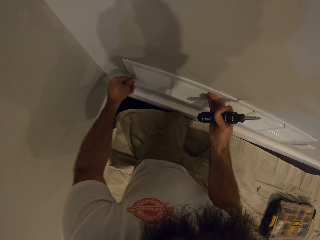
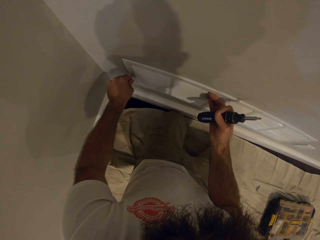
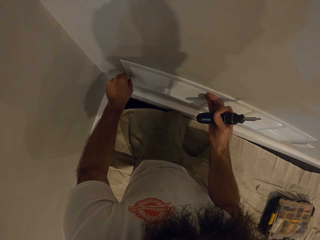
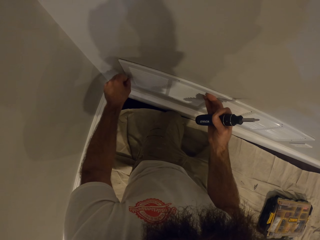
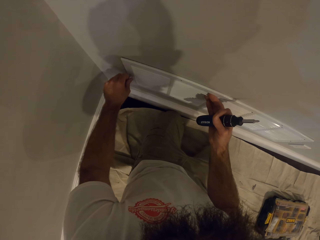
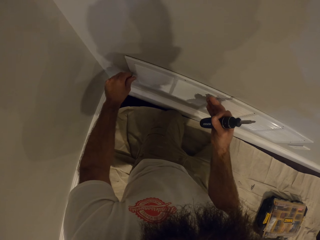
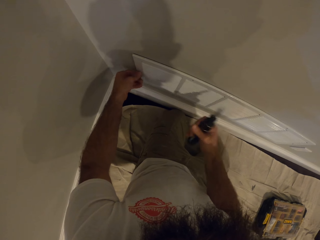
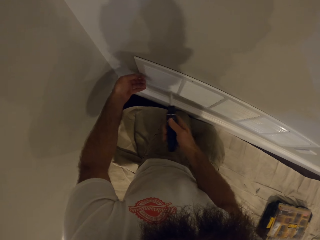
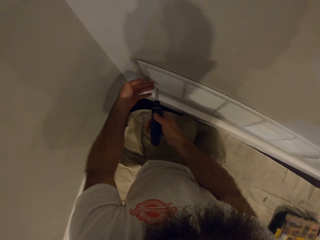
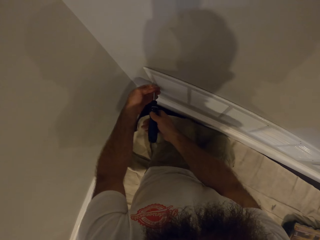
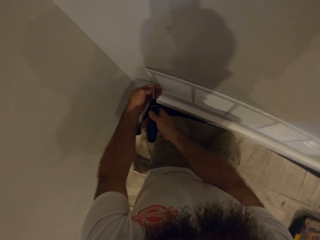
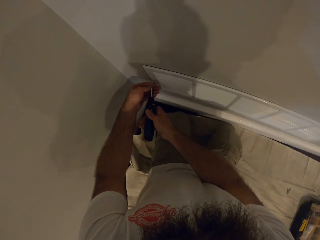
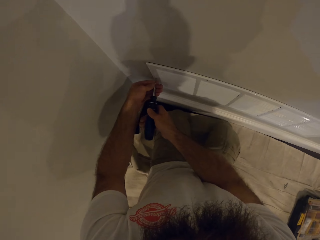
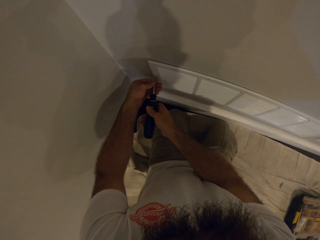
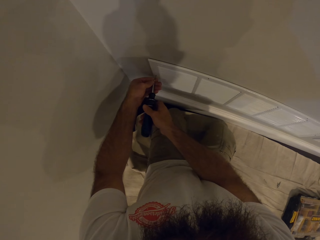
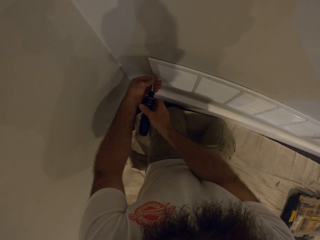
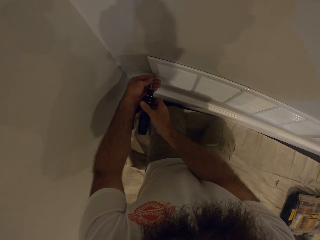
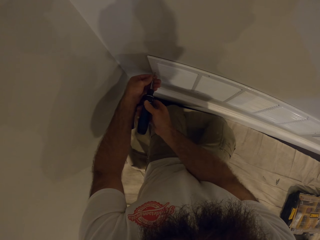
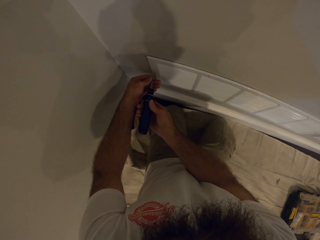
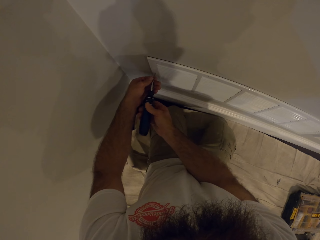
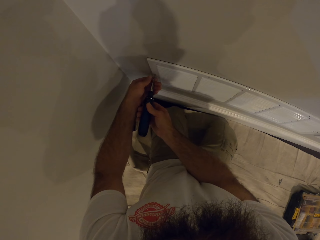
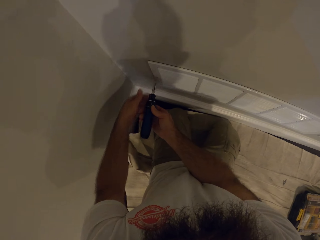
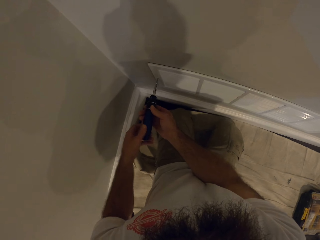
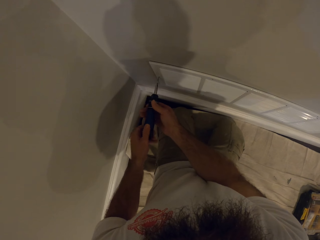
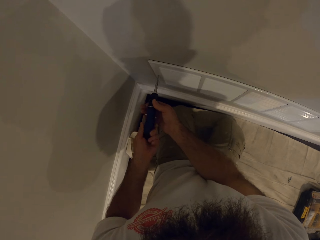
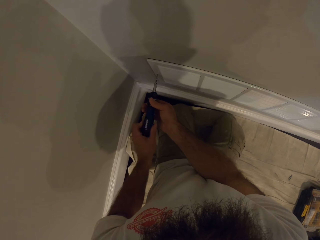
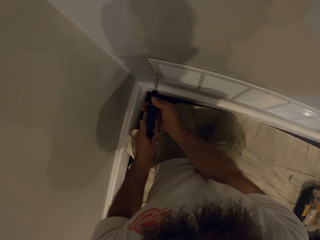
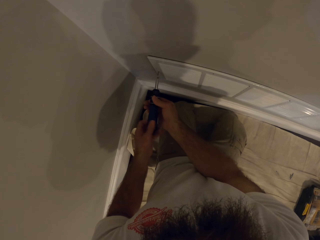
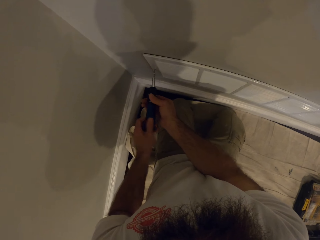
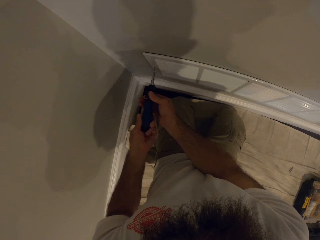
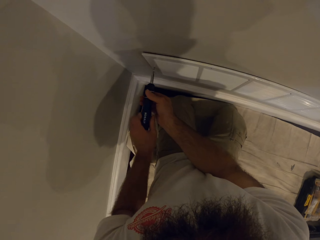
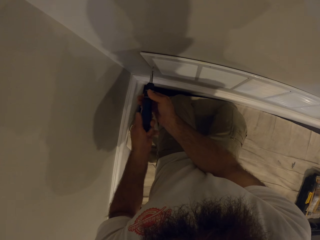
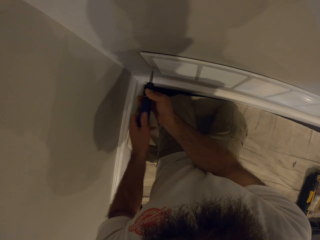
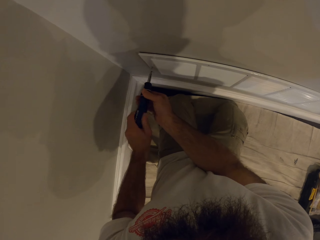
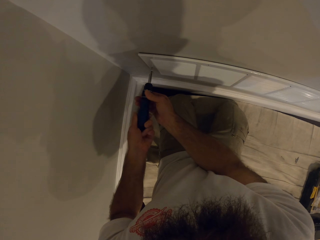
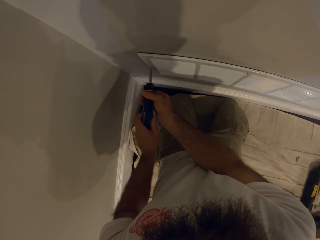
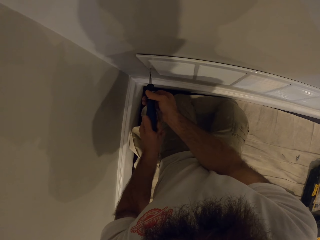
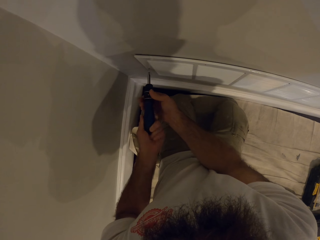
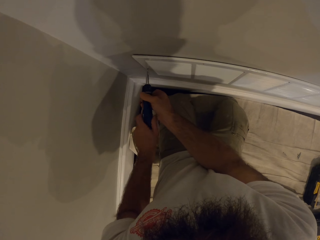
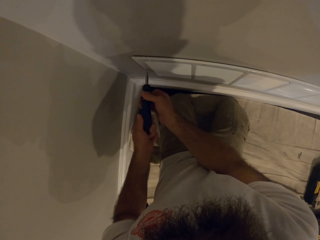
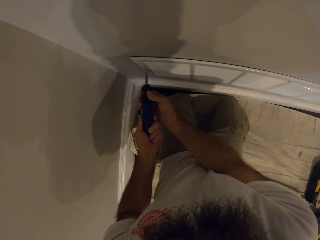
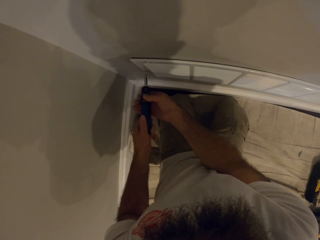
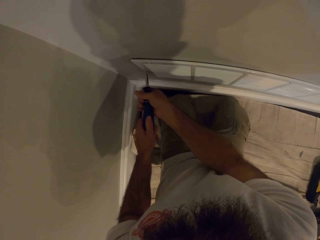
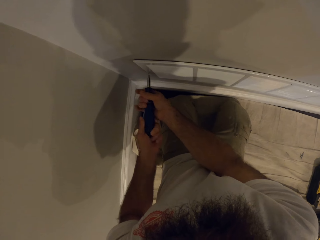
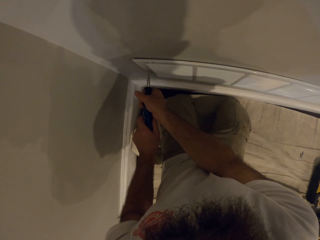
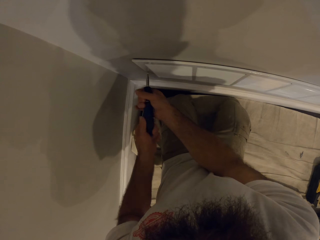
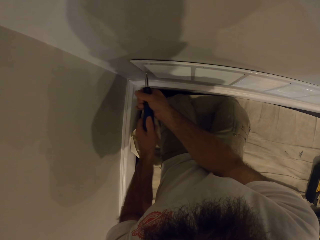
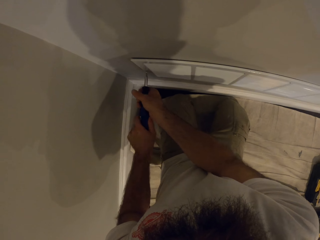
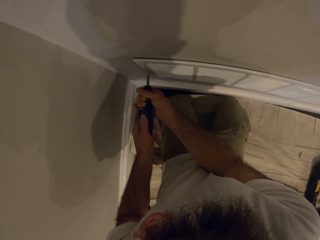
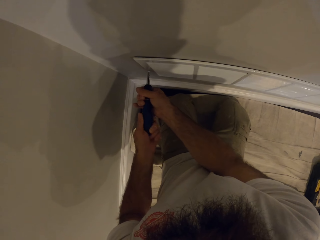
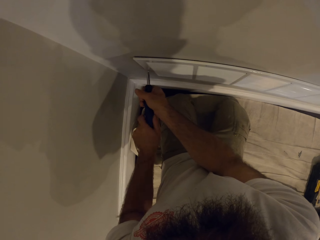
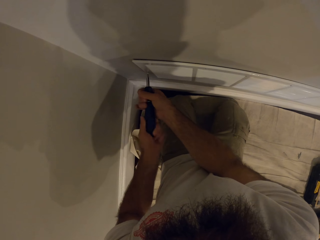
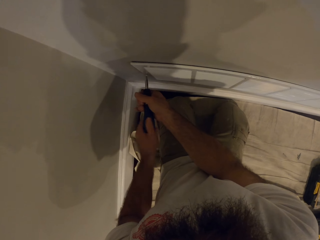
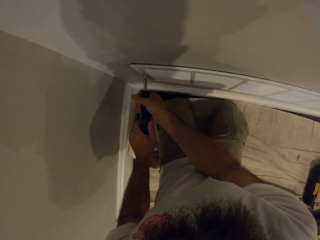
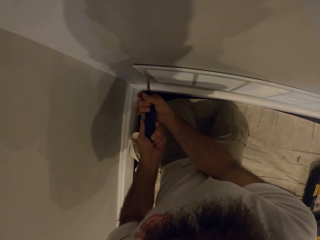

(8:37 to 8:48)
The camera wearer screws the air vent cover in with the screwdriver in both hands.

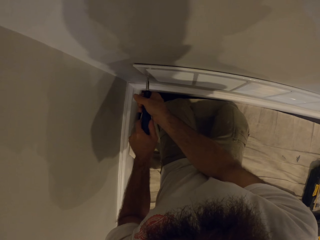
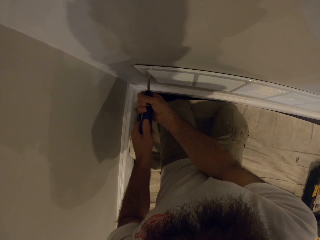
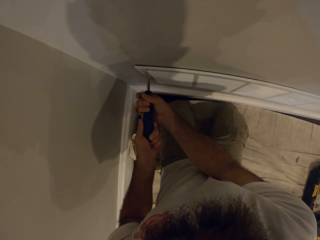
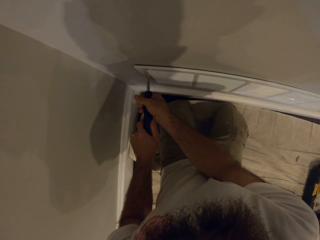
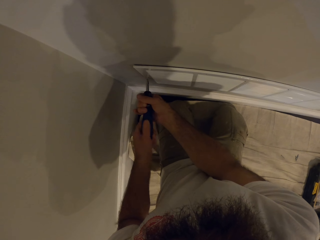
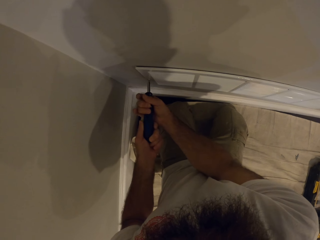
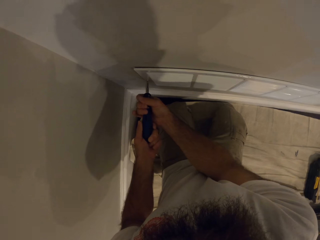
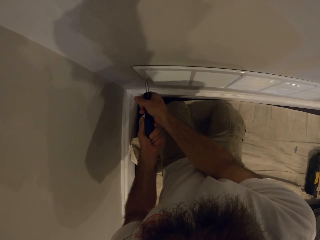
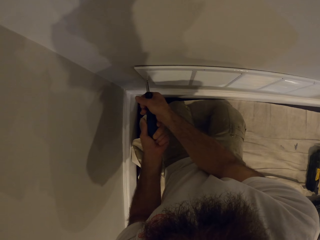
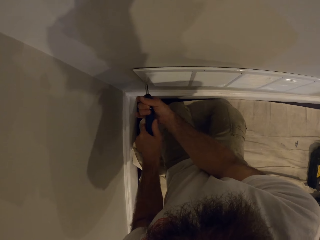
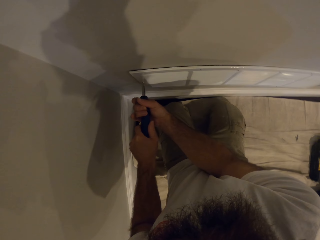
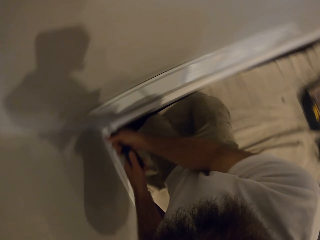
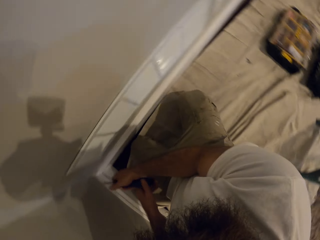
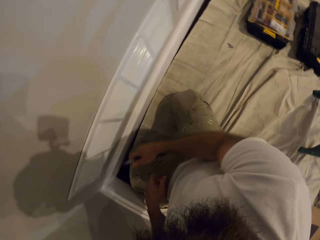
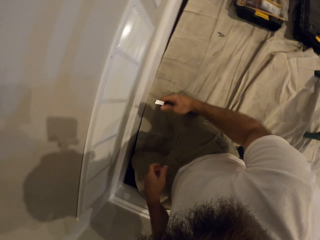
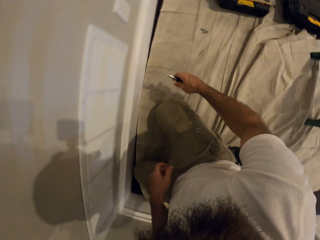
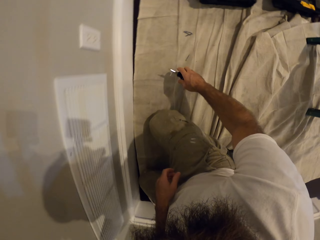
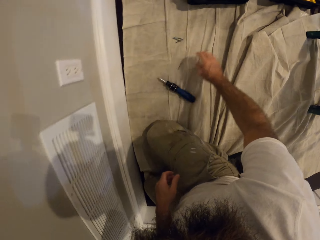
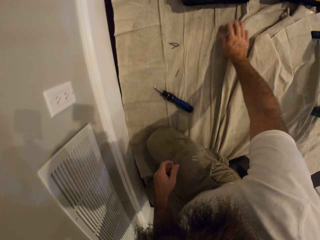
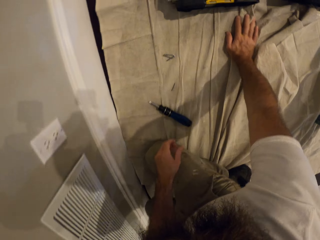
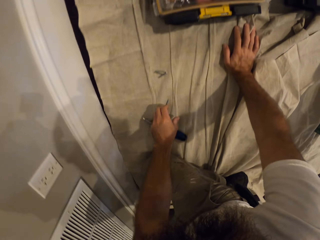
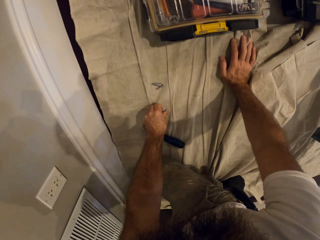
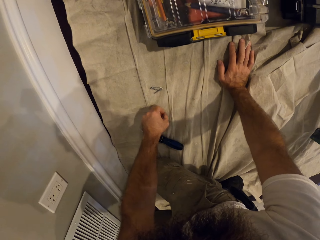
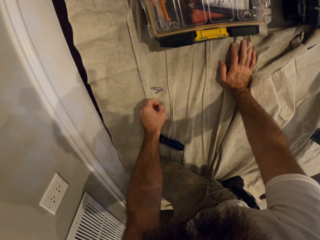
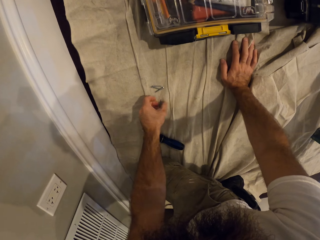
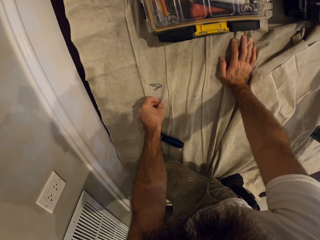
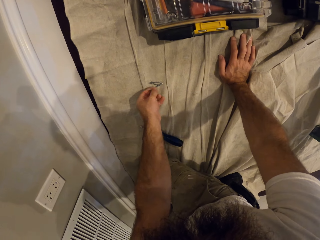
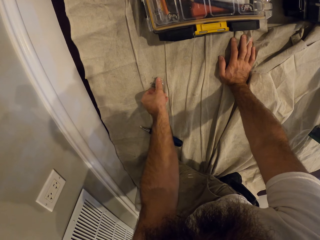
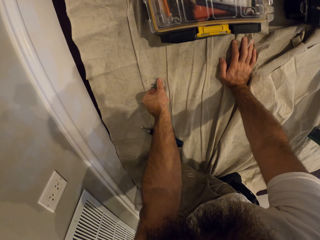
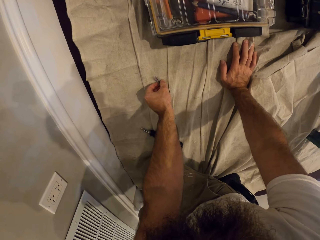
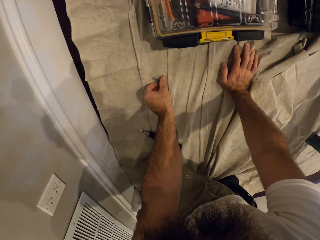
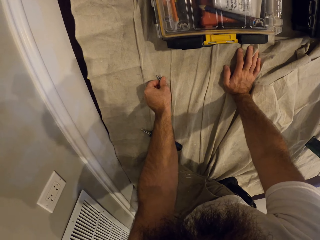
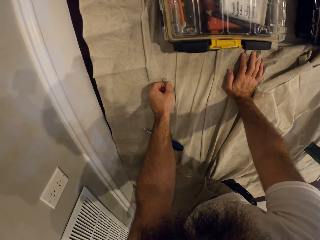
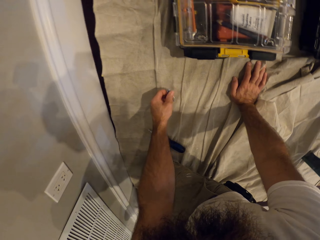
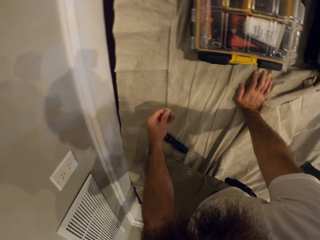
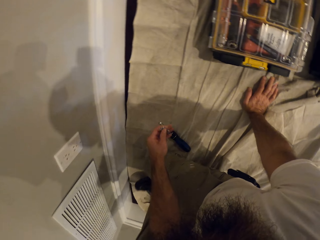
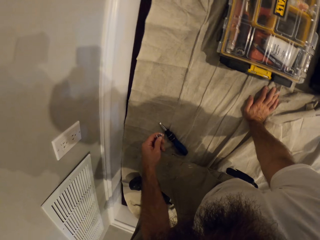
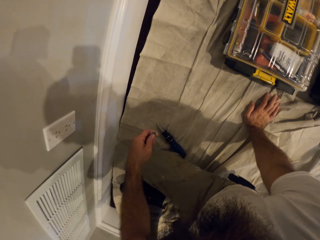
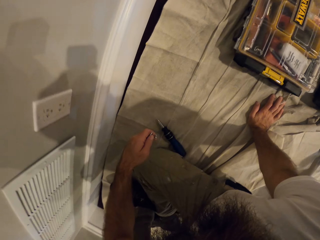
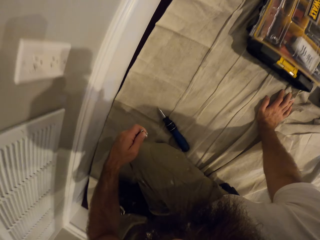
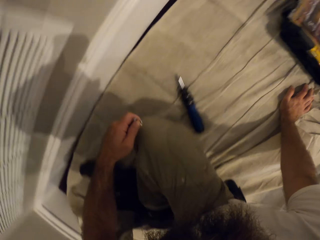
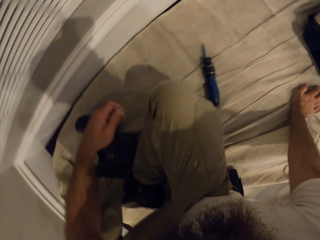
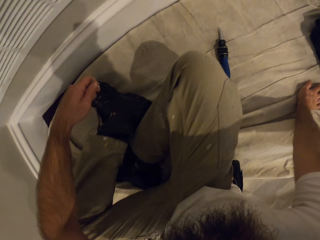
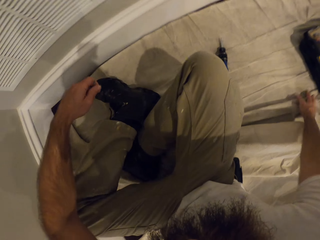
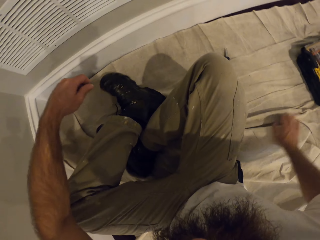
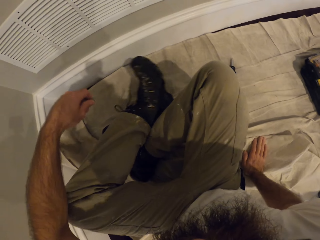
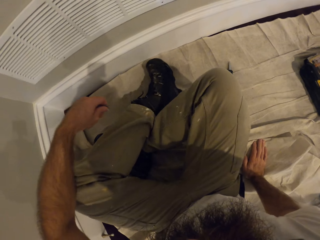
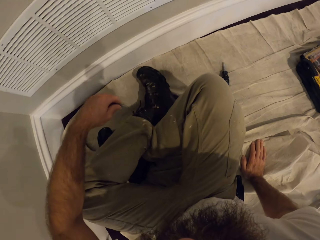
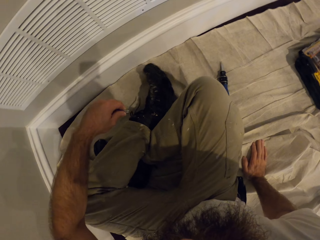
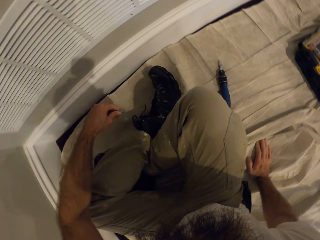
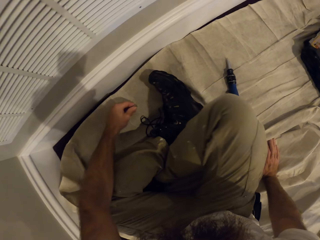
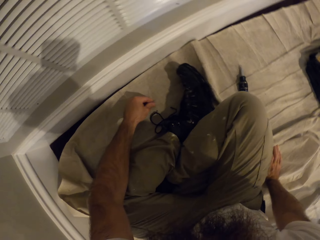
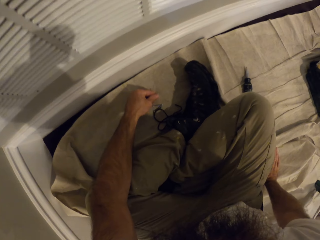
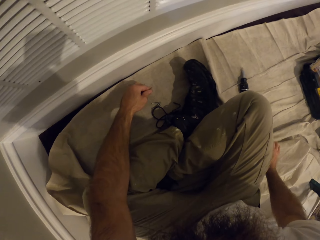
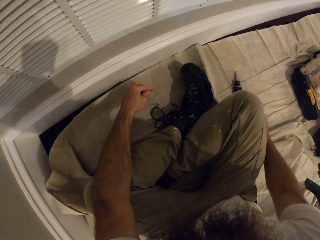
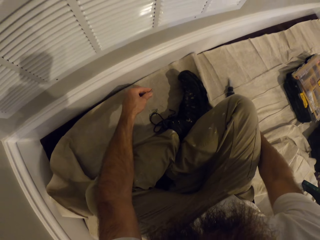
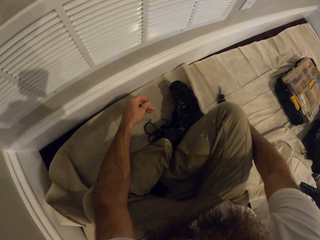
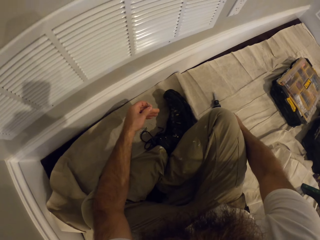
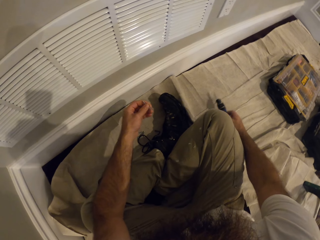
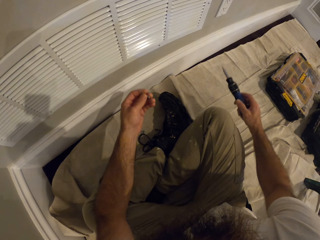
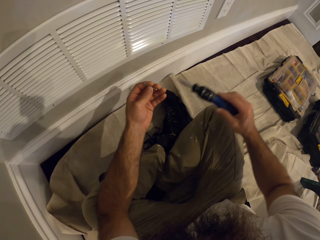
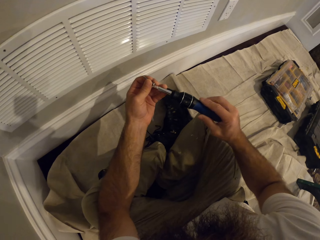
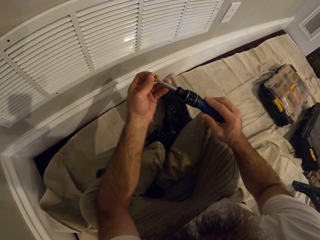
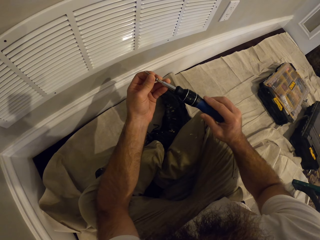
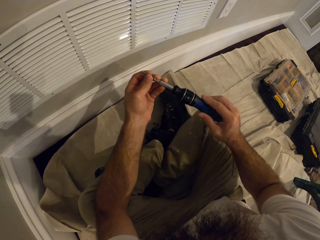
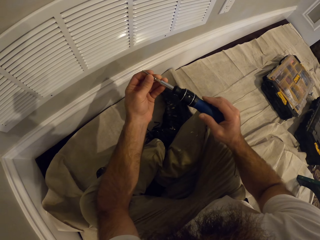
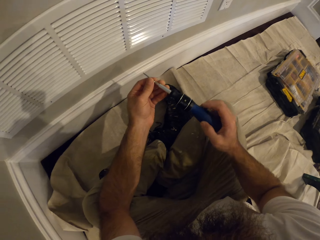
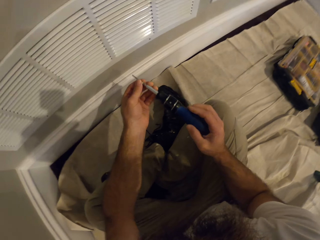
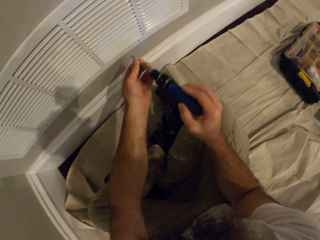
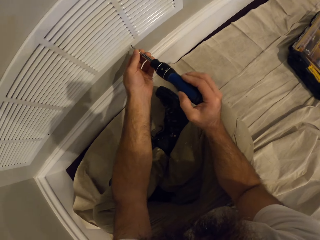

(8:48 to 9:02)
The camera wearer drops the screwdriver on the floor with his right hand. He places his right hand on the floor. He picks up the screws on the floor with his left hand. He sits on the floor. He drops the screws on the floor with his left hand. He picks up the screwdriver with his right hand. He fits the screwdriver on a screw with both hands.
